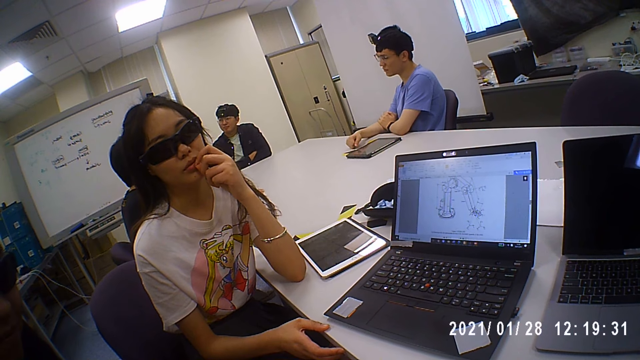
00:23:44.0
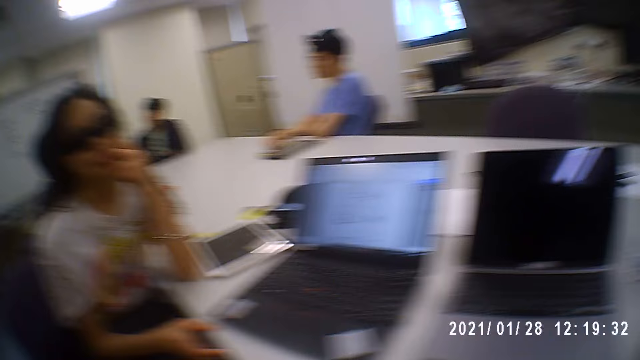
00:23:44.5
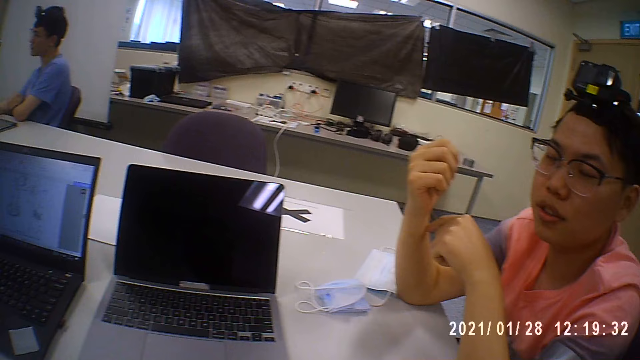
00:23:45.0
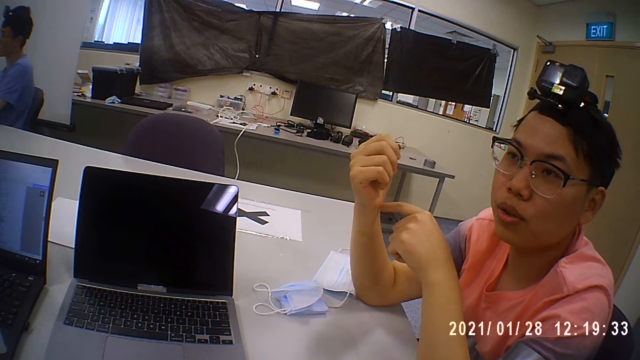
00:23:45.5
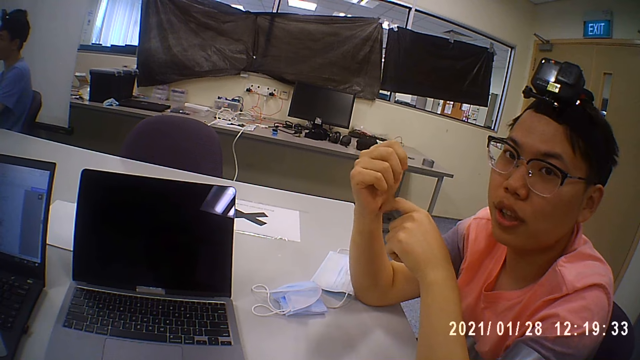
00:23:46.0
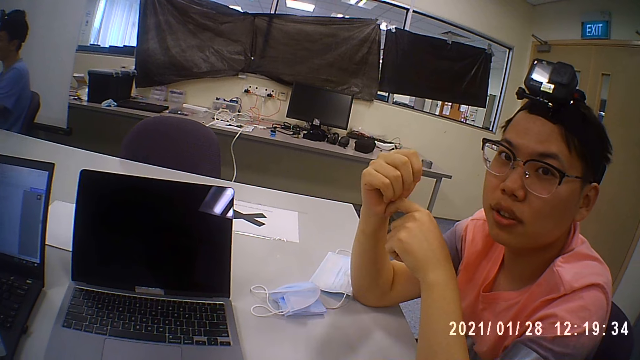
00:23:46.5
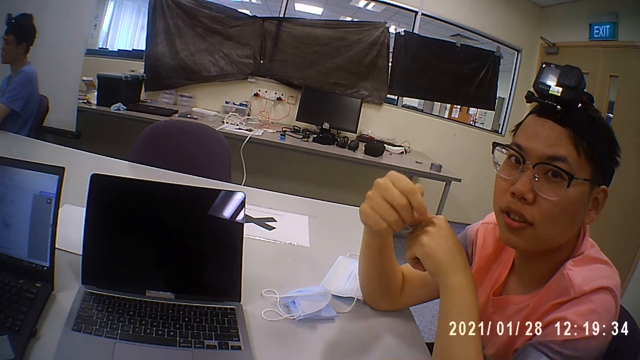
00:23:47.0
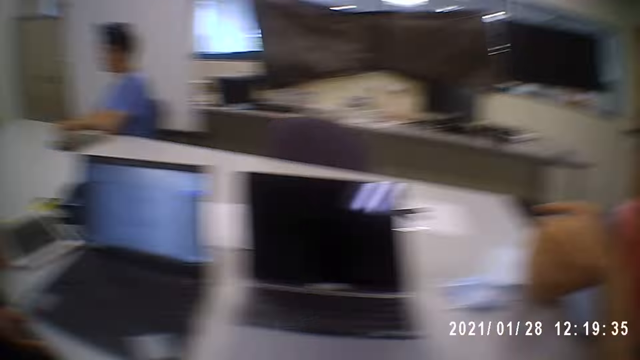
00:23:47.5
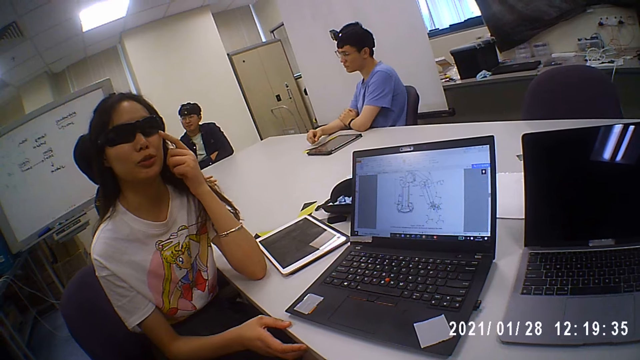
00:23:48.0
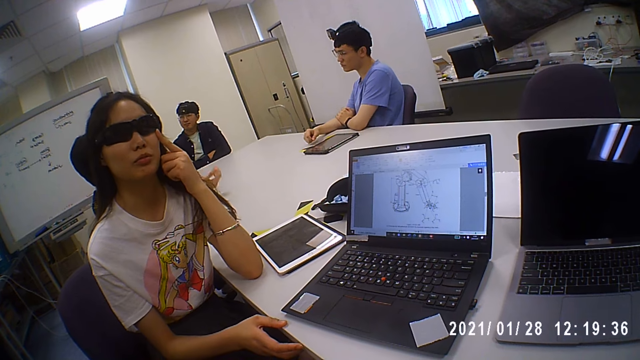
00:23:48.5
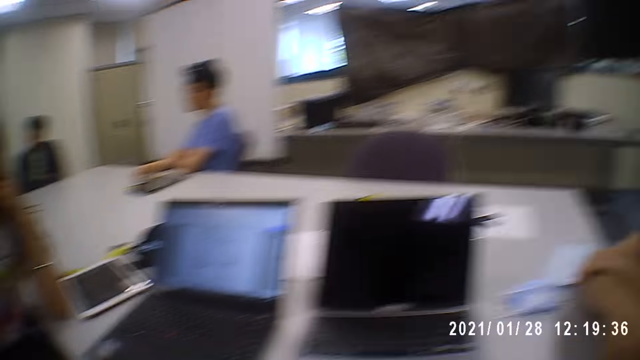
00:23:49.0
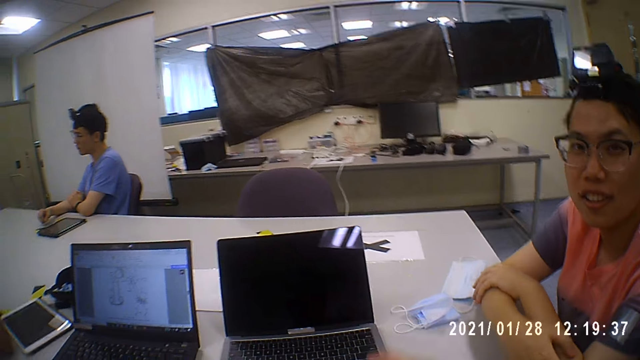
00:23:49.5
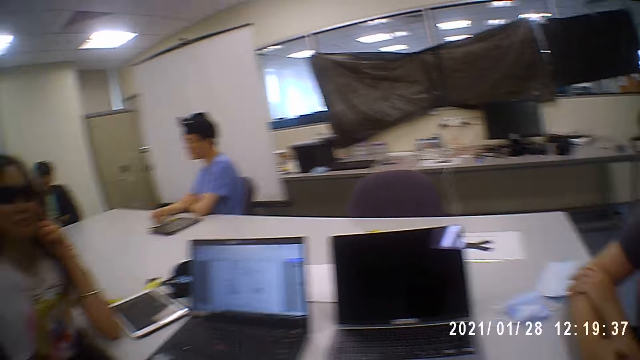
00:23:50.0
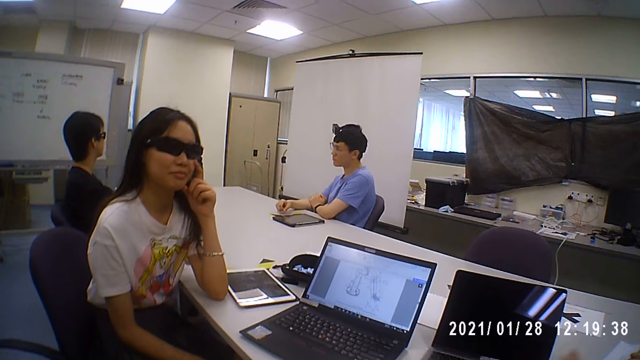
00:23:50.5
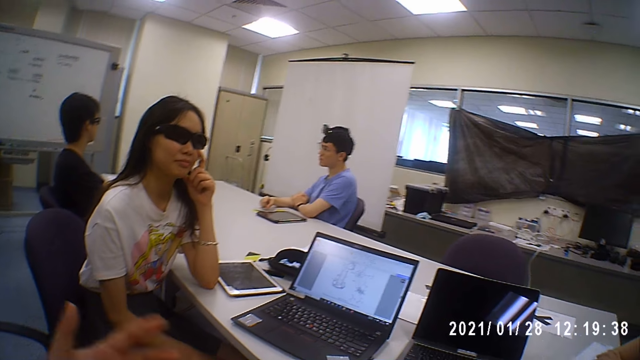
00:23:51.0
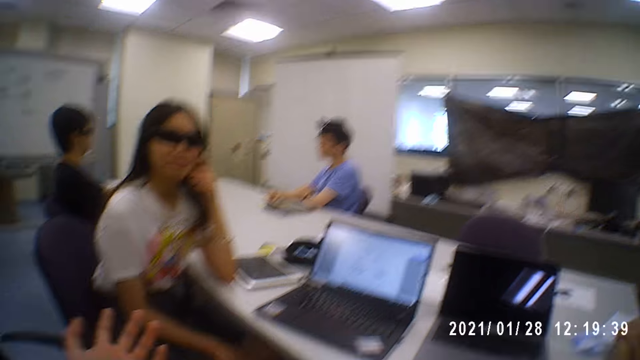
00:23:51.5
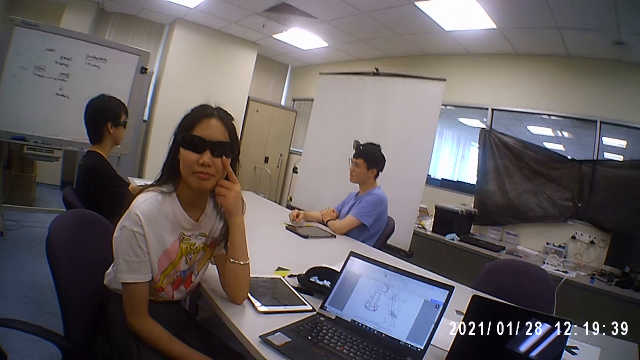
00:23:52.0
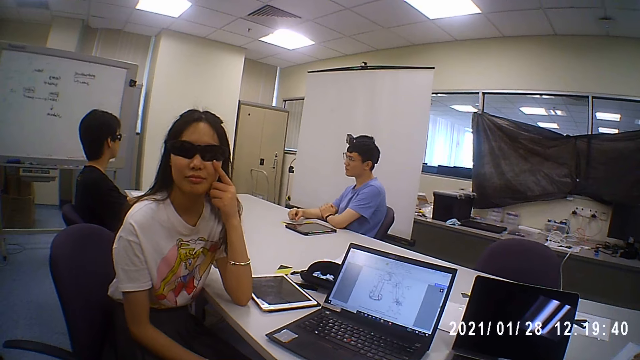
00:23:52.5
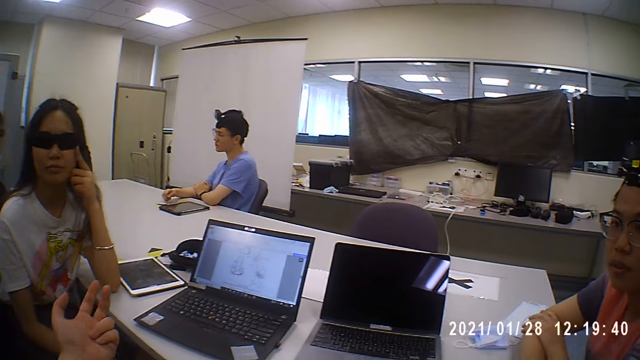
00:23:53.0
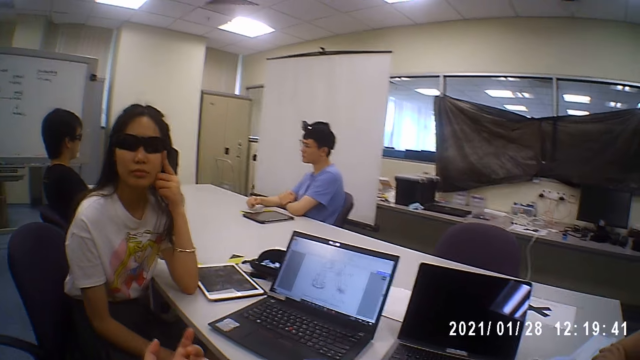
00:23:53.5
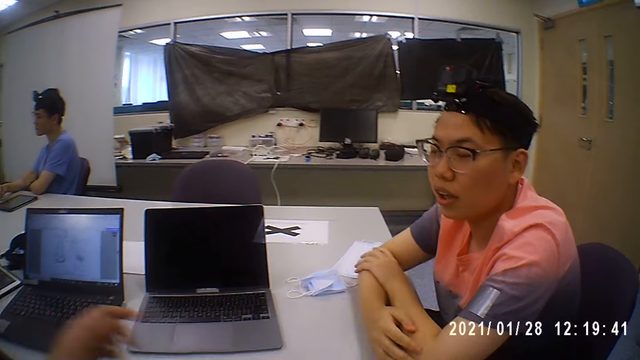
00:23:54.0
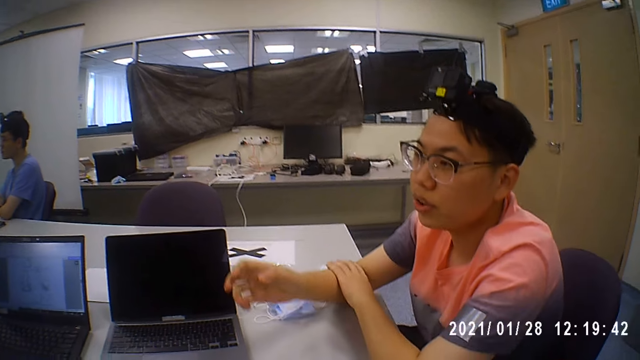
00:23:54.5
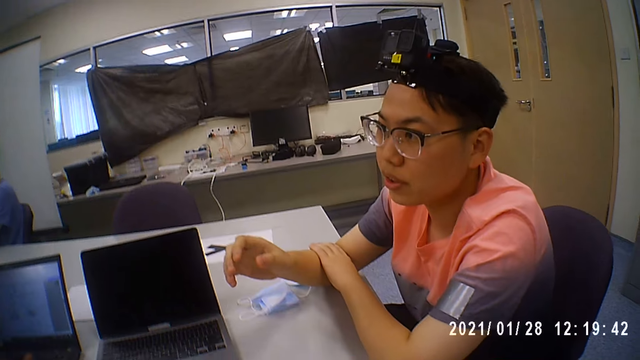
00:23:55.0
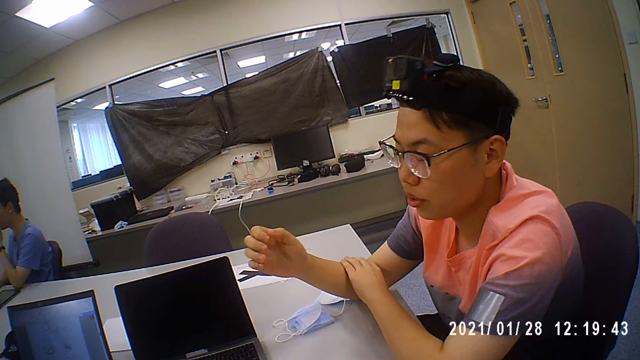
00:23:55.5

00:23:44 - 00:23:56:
The camera wearer turns to a person. They turn to another person. They converse with the other person and the first person. They interact with the man. They interact with the woman.

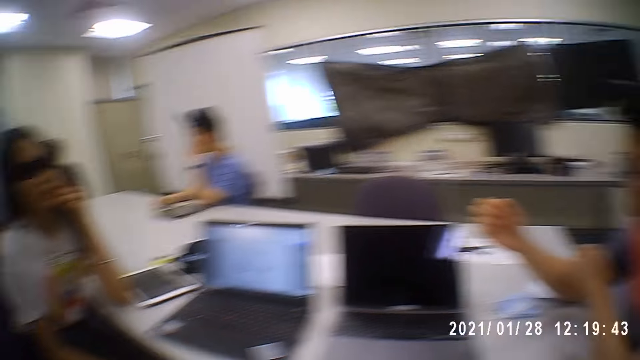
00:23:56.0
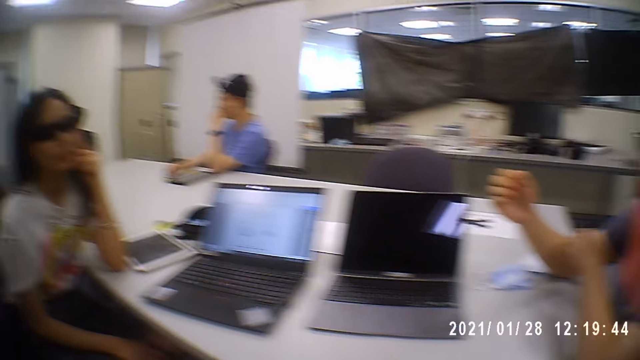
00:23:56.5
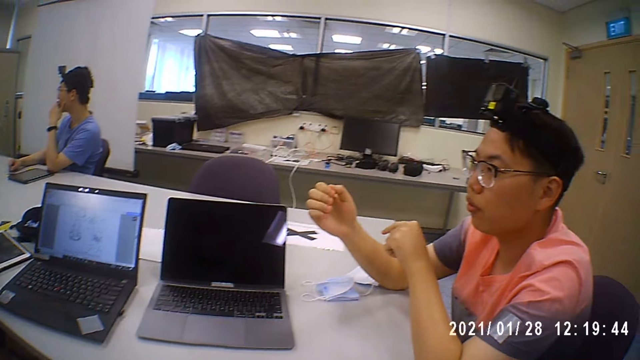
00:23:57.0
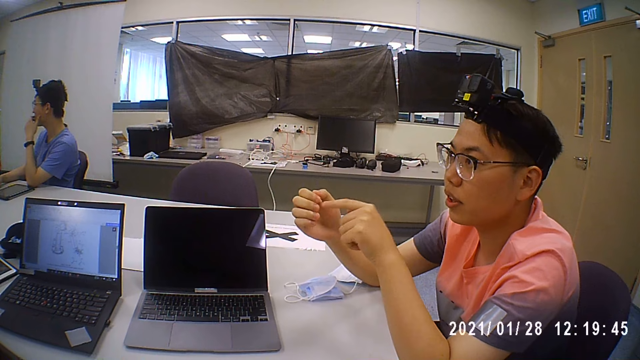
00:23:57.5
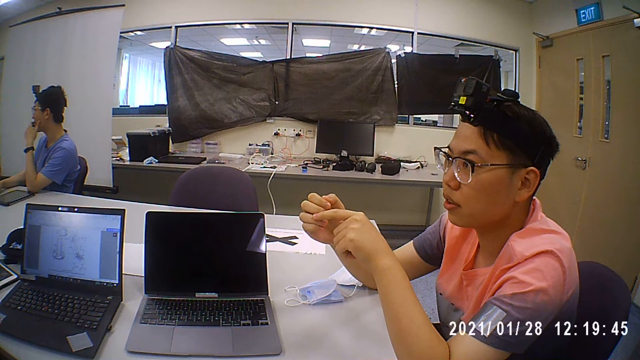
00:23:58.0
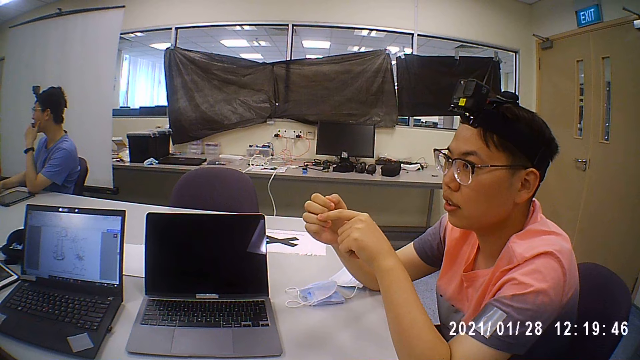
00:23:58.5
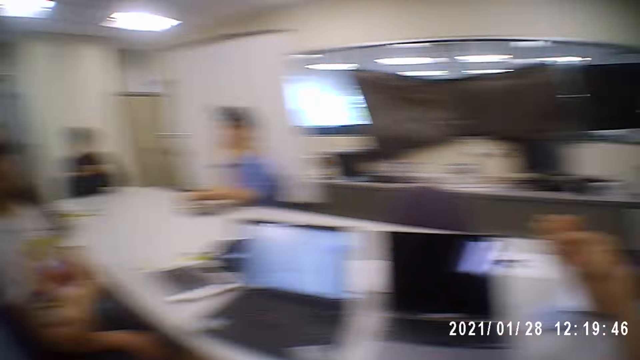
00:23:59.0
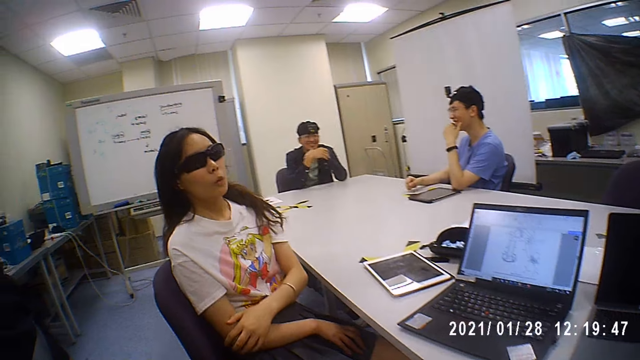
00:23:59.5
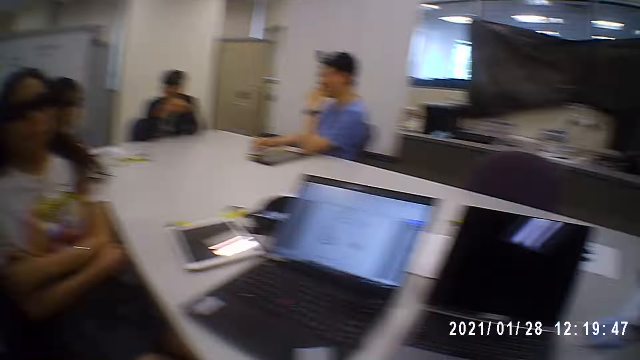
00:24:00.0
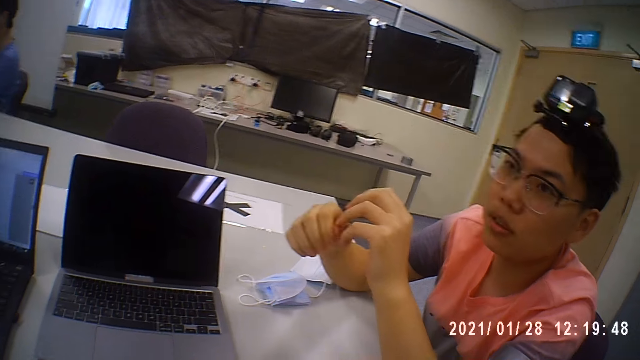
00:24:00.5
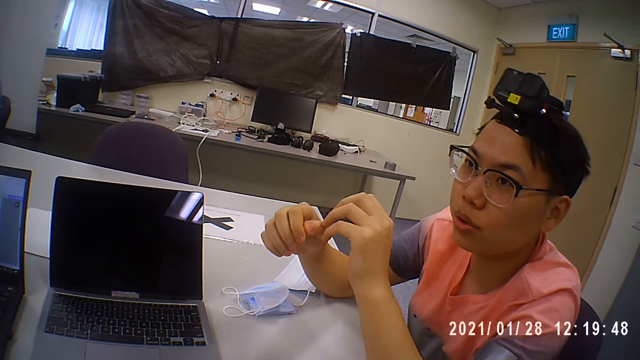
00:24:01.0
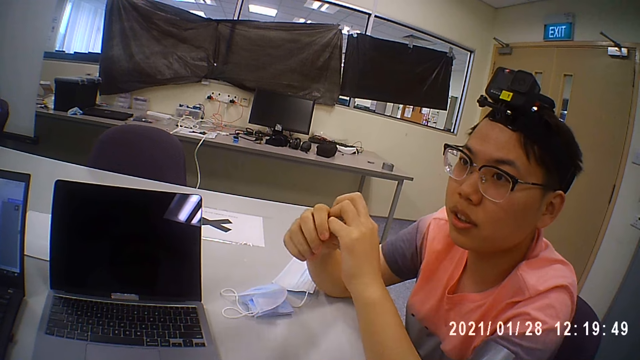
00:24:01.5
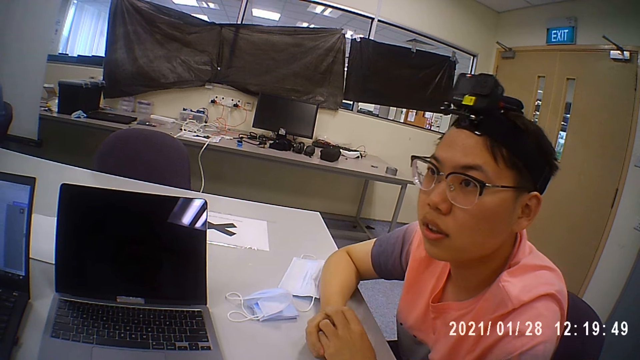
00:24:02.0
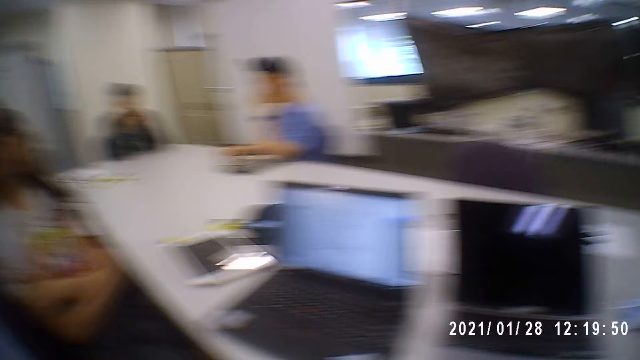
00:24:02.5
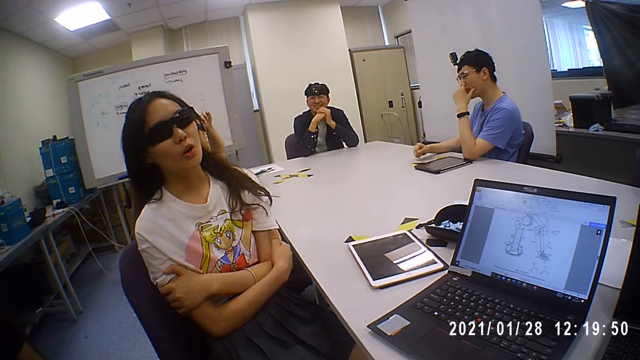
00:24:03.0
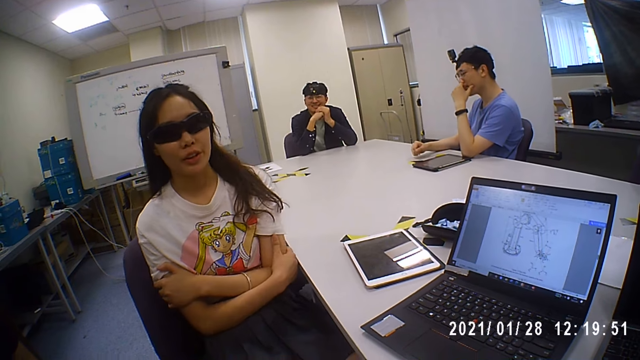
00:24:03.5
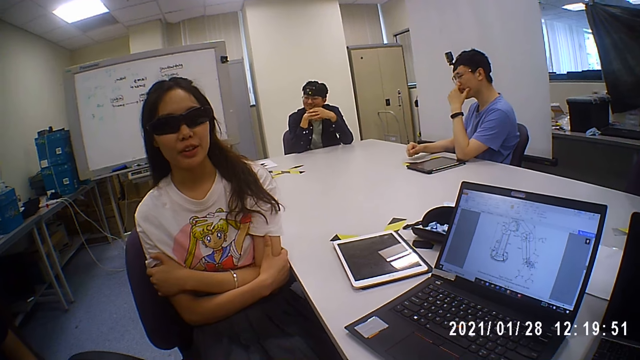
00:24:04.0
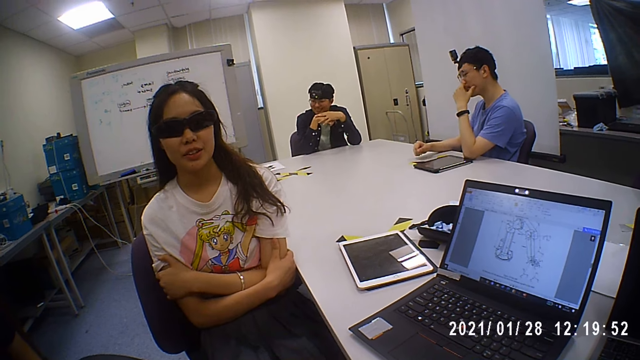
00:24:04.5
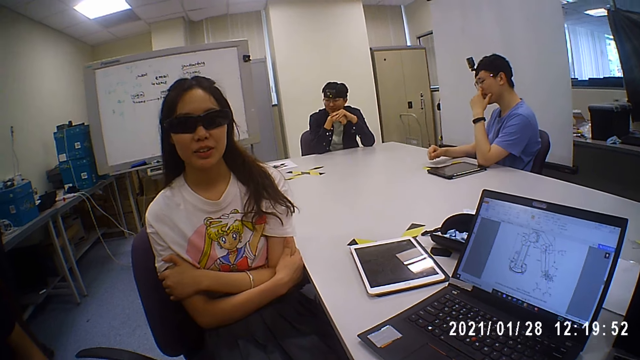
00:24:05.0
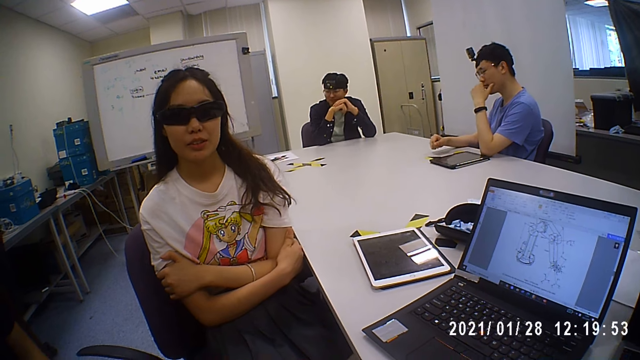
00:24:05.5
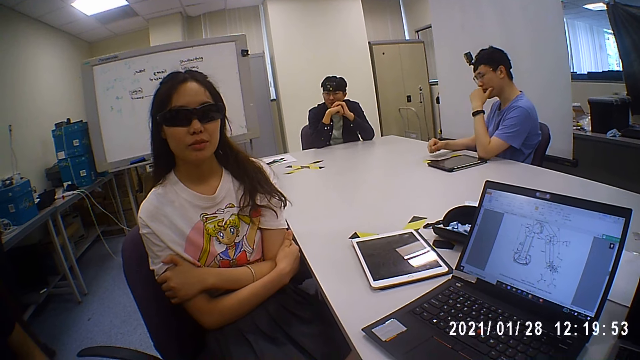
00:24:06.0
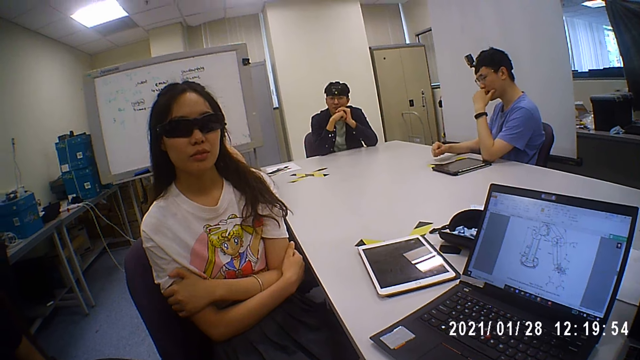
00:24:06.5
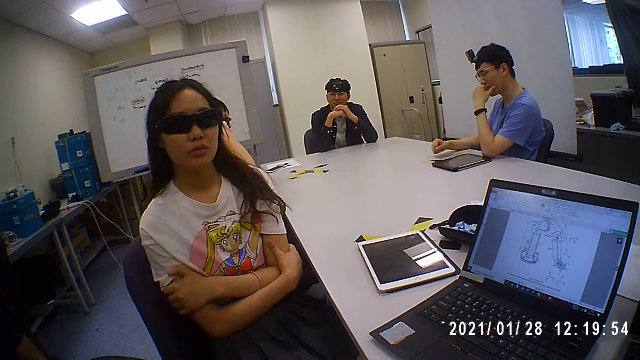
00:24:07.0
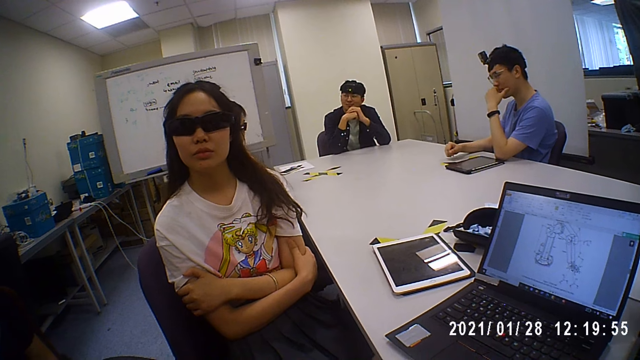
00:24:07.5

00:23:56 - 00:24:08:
The woman folds her hands.
